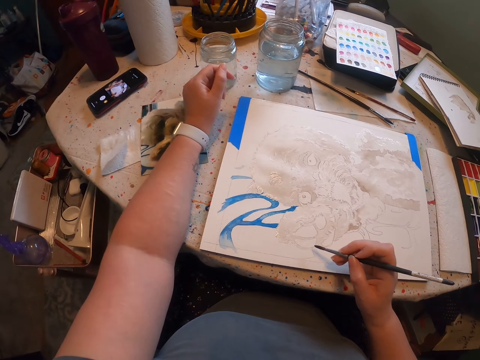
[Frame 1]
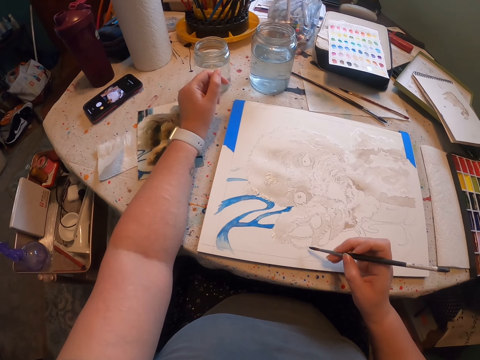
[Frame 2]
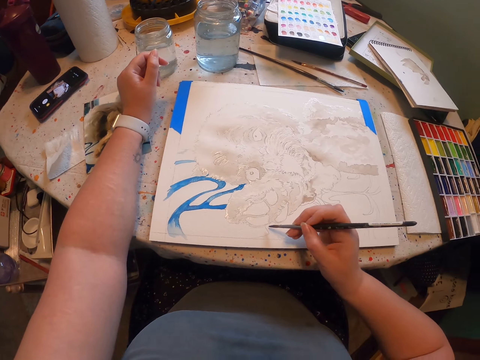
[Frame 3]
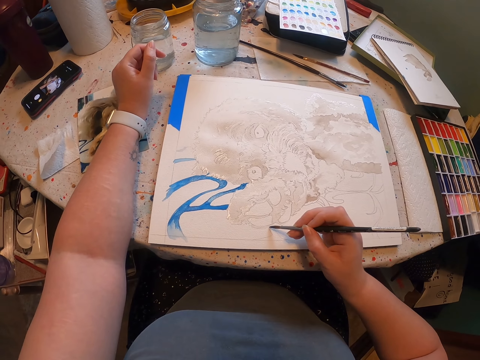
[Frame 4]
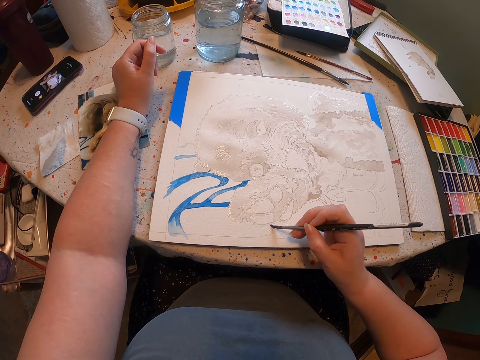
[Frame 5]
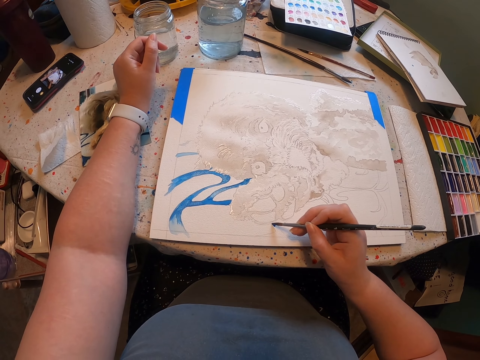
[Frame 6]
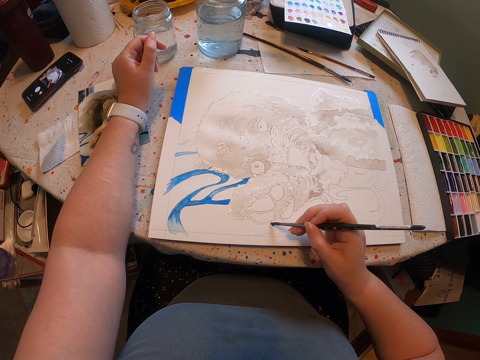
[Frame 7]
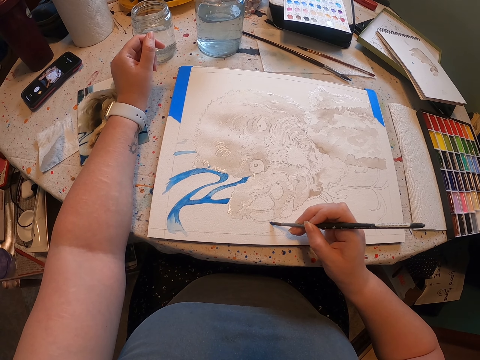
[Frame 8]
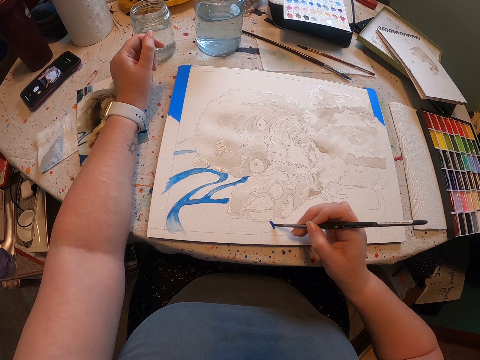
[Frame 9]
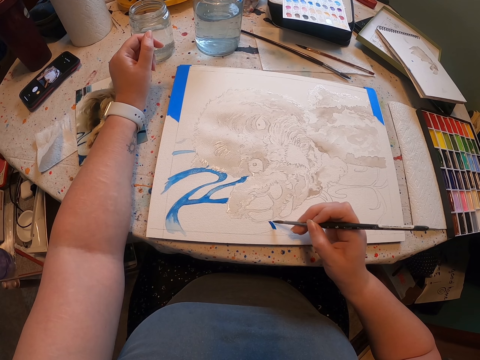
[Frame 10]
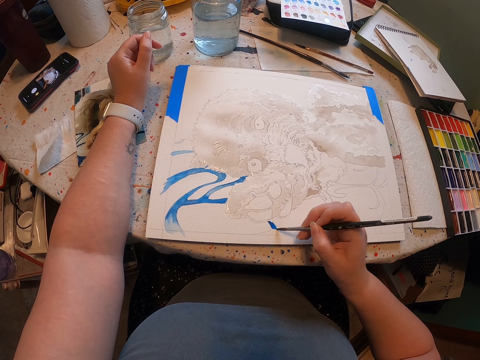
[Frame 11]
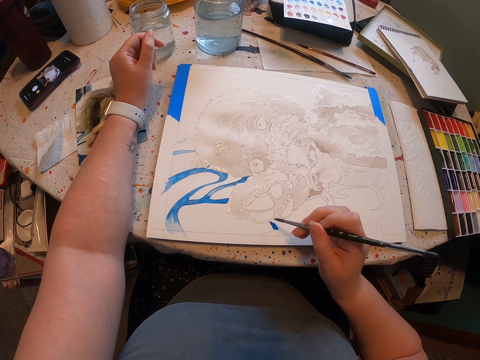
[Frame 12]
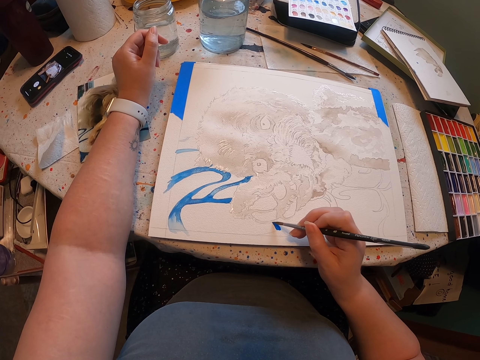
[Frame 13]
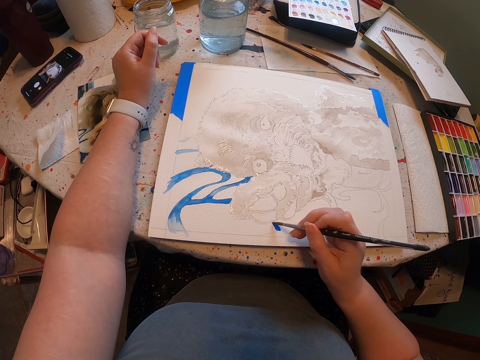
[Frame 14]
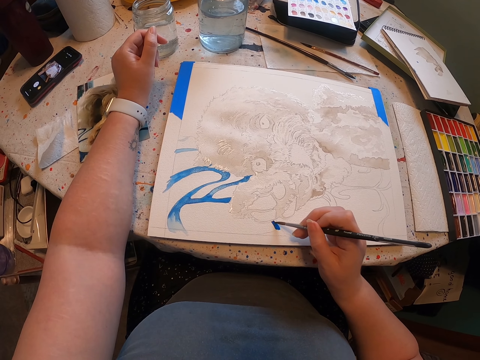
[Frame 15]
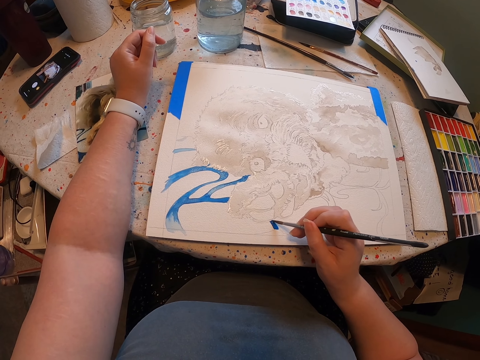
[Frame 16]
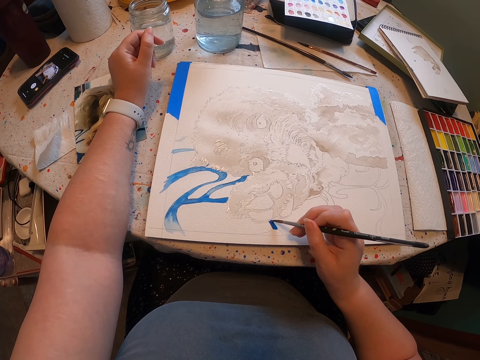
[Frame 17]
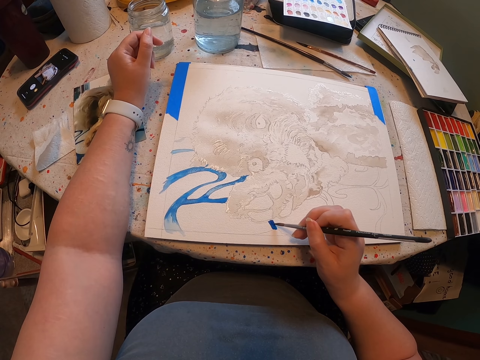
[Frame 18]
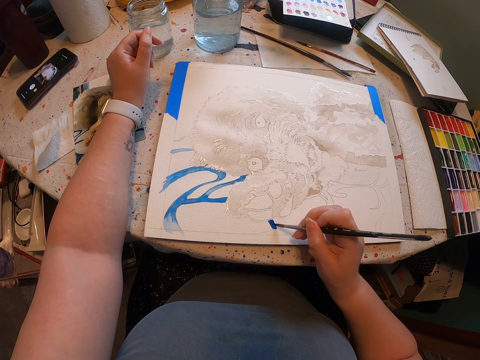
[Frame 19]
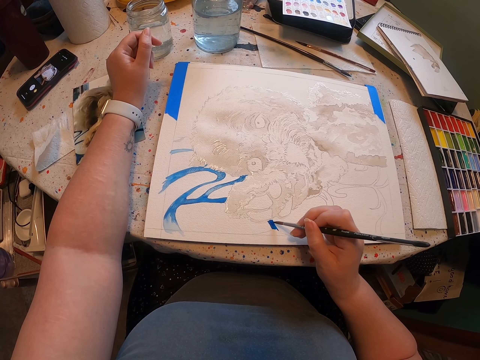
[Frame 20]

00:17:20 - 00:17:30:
The camera wearer paints on the sheet of paper. They paint the sketch with the brush.

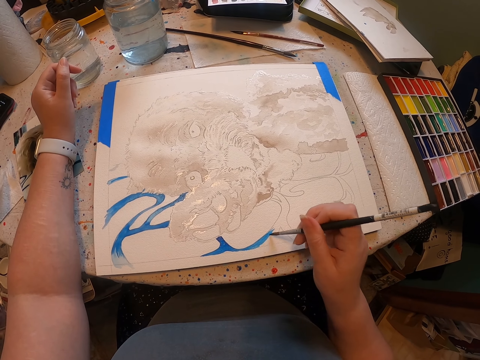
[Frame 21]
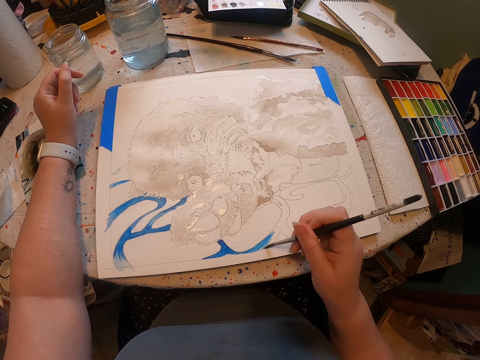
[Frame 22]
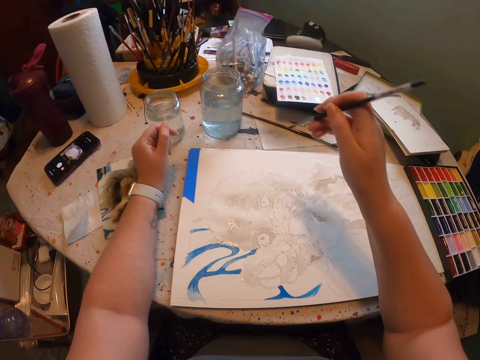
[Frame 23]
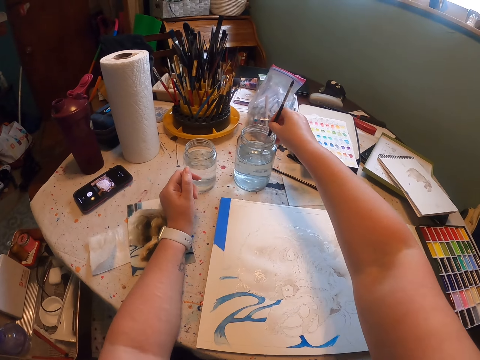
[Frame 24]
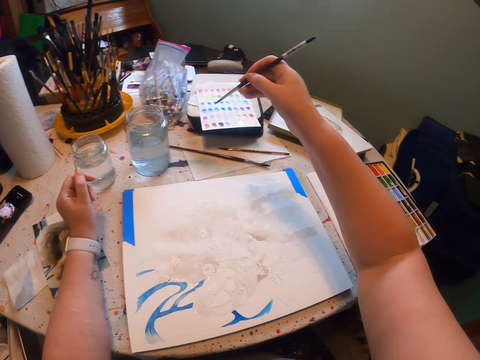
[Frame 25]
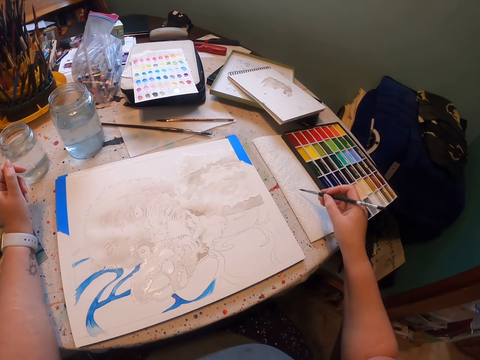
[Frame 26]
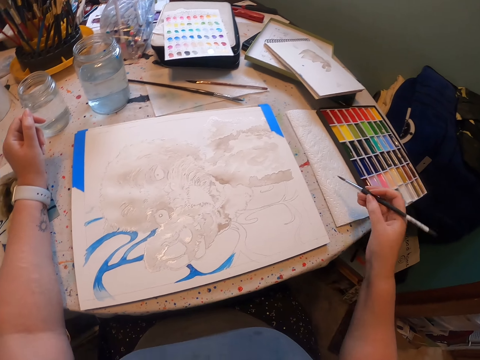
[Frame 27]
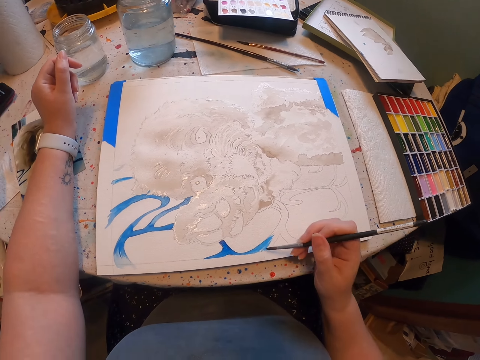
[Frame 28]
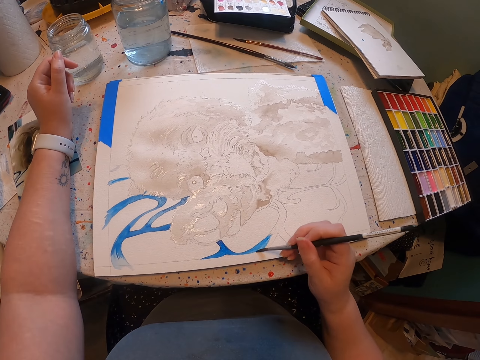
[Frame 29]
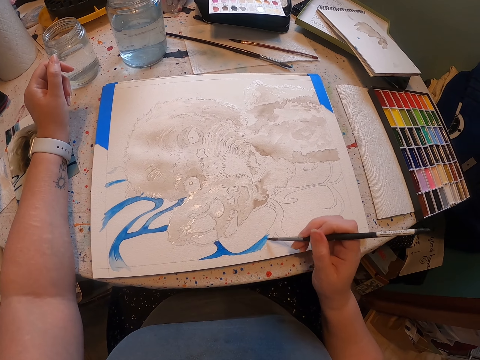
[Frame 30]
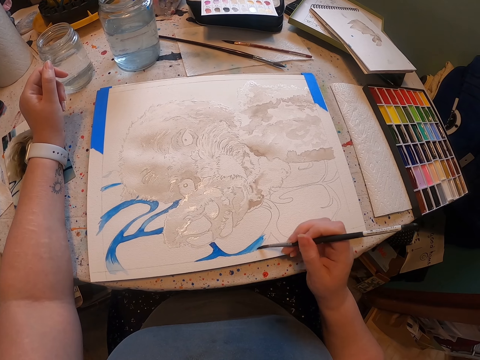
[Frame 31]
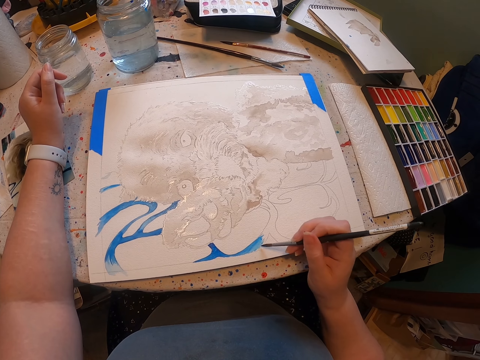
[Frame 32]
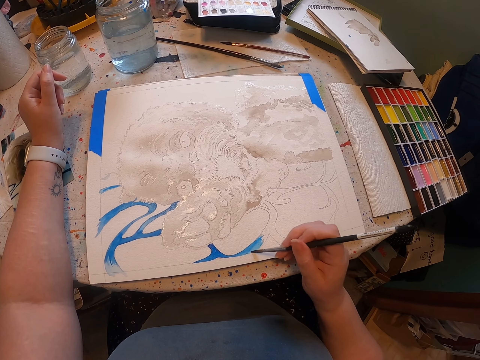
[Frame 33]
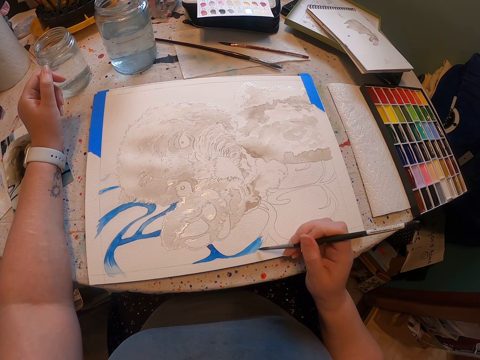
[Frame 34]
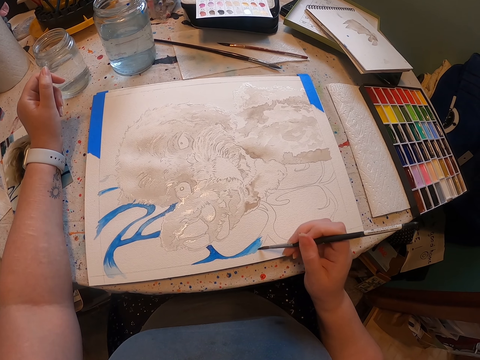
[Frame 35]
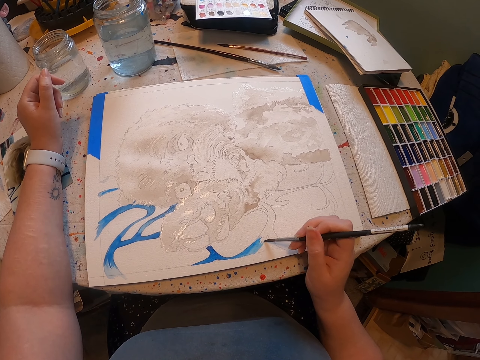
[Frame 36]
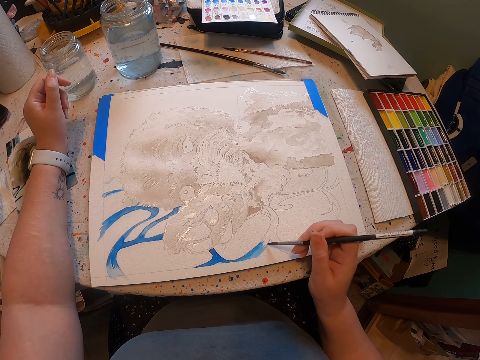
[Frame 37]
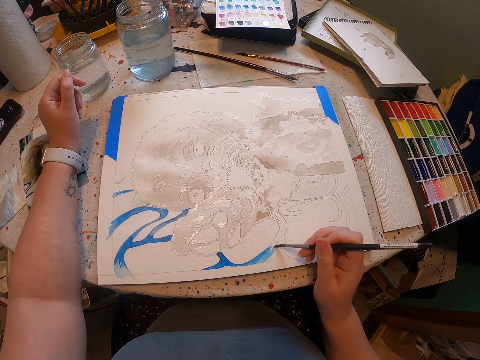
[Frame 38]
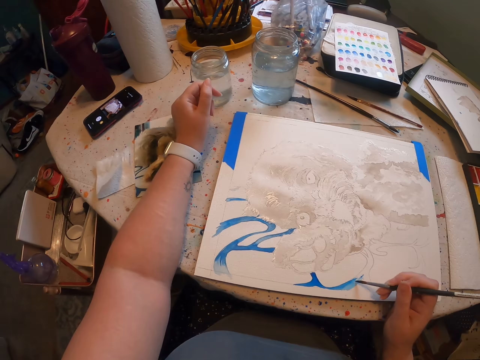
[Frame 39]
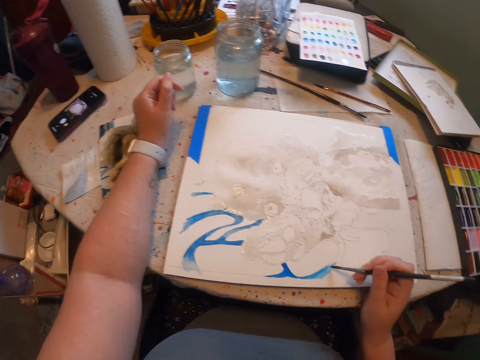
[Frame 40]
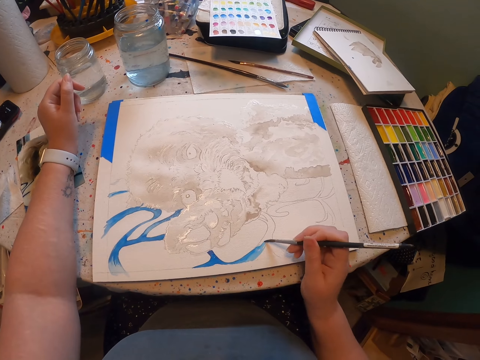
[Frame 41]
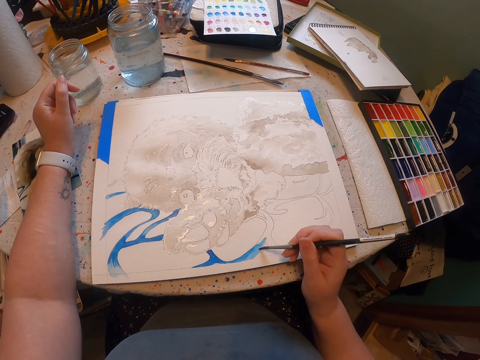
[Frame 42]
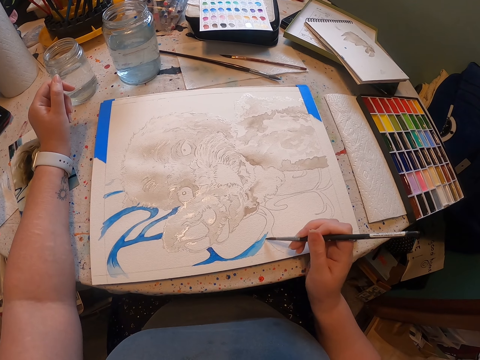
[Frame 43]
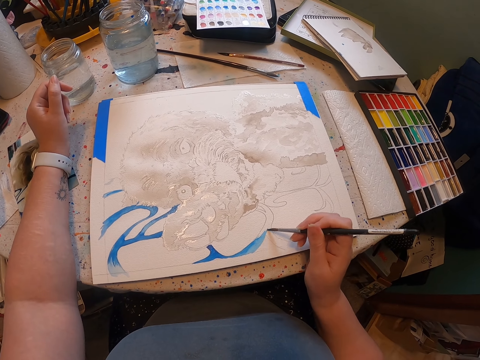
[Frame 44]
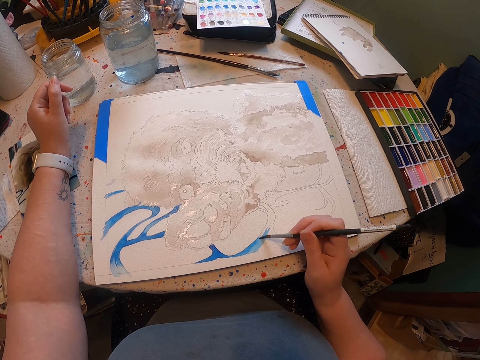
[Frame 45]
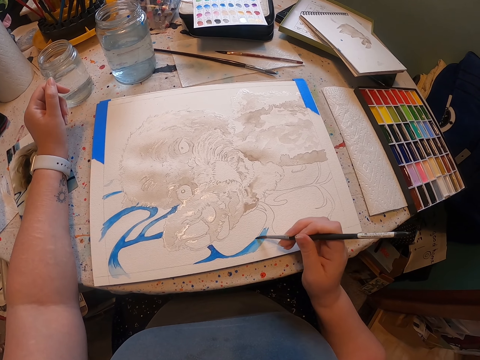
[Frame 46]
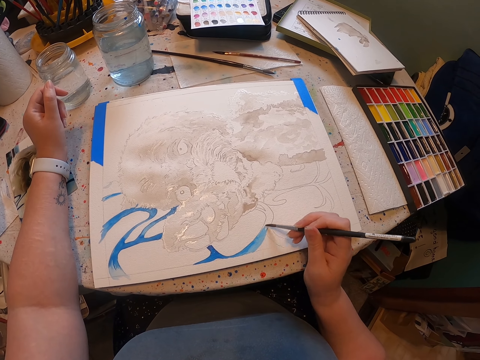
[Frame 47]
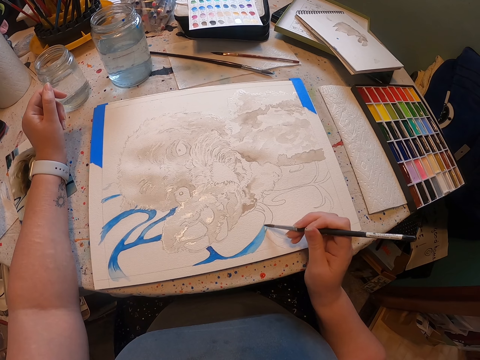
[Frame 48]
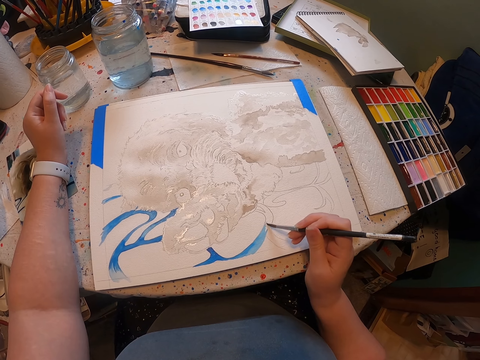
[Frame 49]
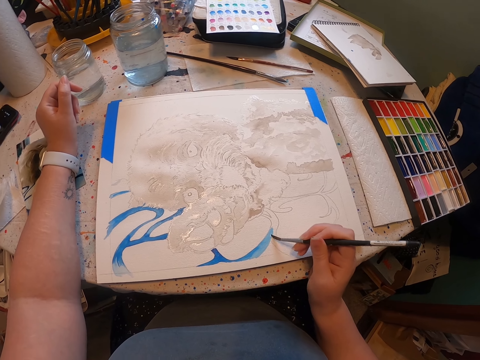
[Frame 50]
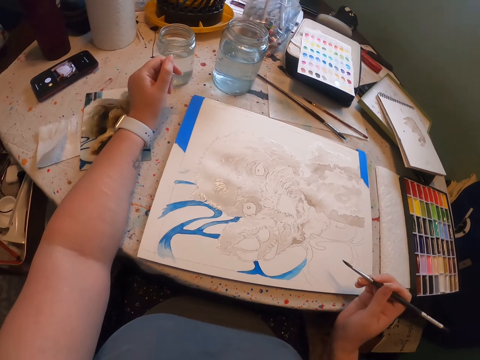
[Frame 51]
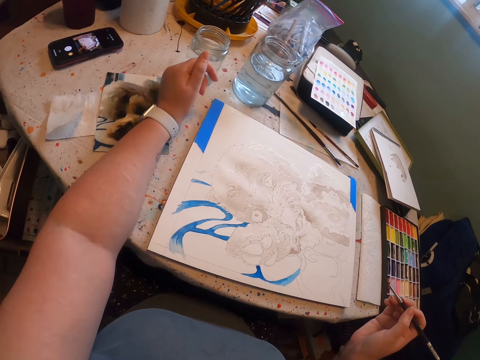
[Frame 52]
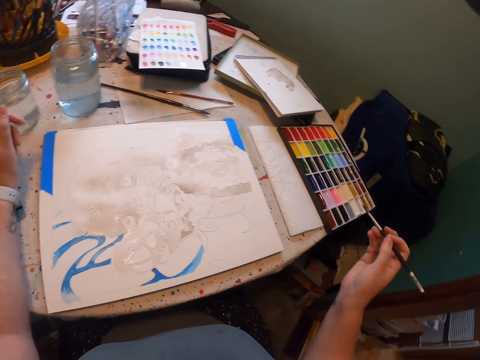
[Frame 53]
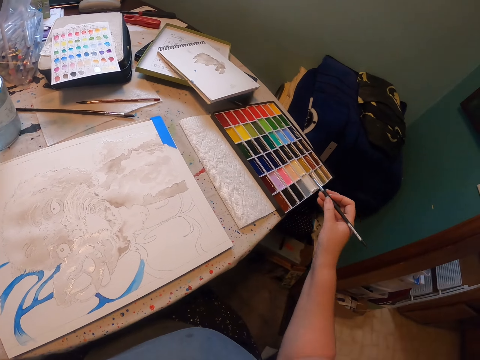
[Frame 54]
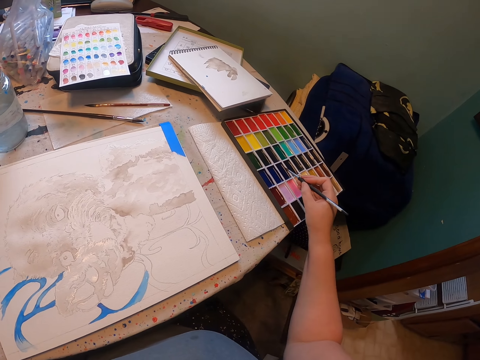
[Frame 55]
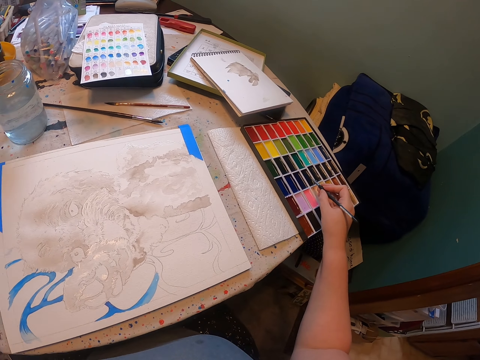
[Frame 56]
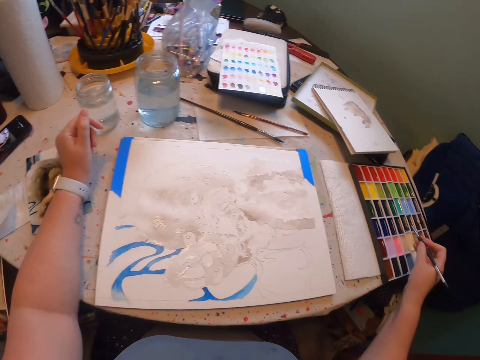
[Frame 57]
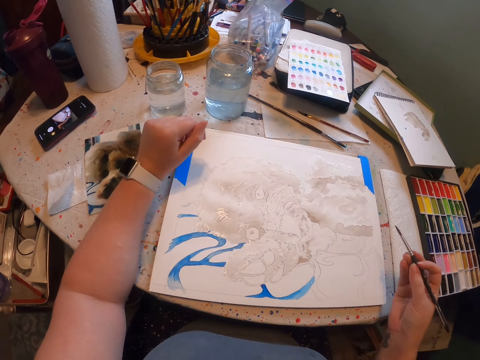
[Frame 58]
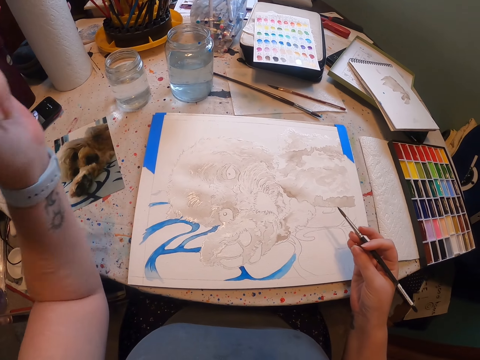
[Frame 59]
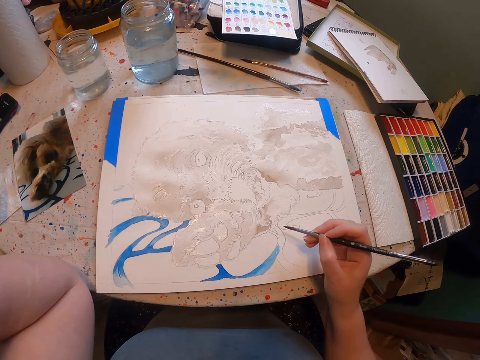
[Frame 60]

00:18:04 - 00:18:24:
The camera wearer dips the brush in the water. They paint the sketch with the brush on the paper. They dip the brush in the paint.
